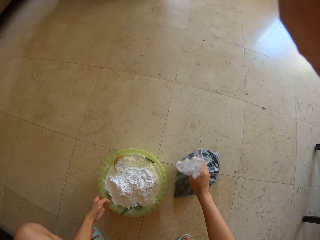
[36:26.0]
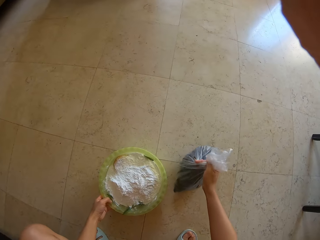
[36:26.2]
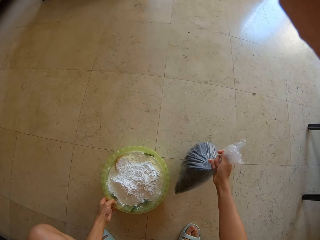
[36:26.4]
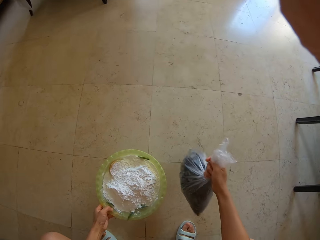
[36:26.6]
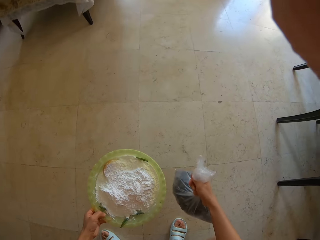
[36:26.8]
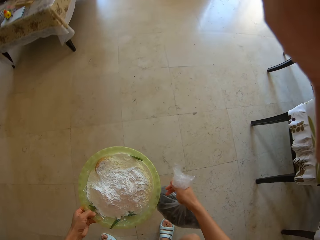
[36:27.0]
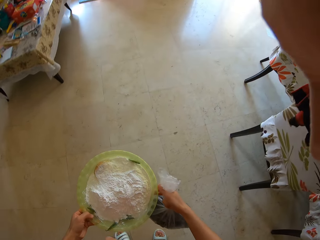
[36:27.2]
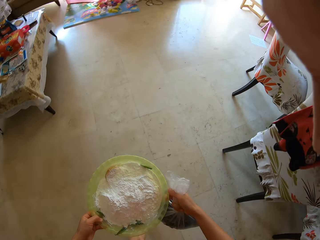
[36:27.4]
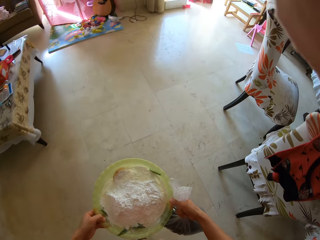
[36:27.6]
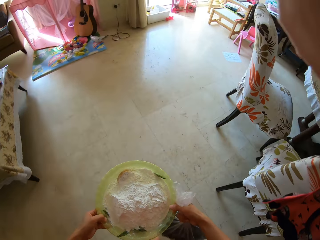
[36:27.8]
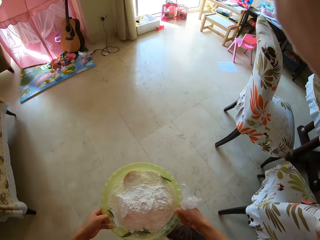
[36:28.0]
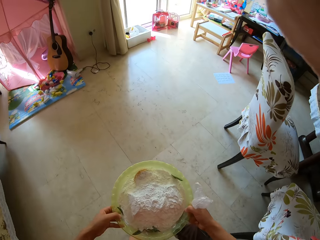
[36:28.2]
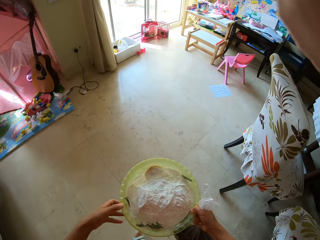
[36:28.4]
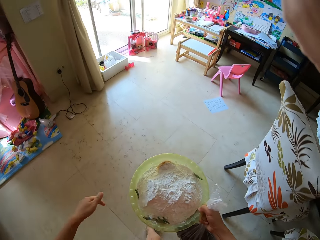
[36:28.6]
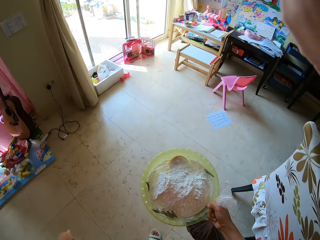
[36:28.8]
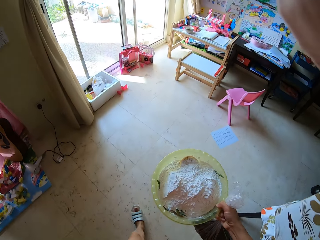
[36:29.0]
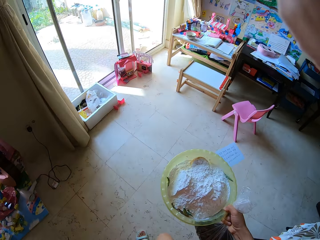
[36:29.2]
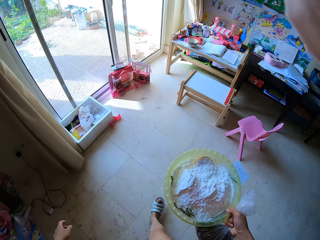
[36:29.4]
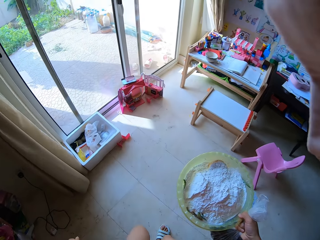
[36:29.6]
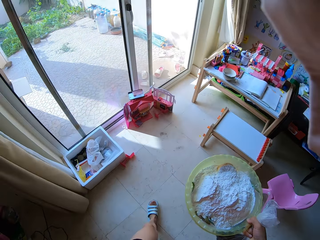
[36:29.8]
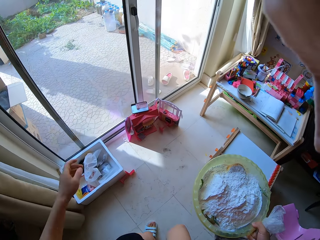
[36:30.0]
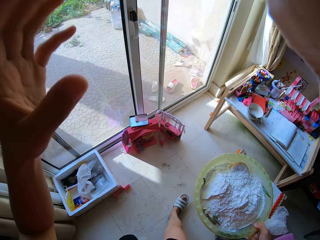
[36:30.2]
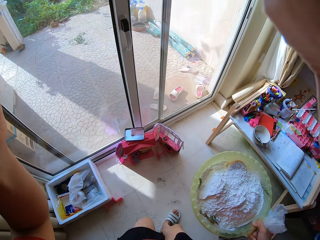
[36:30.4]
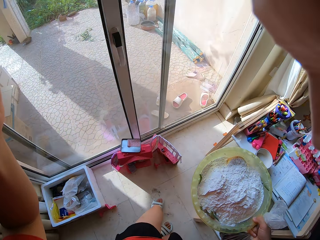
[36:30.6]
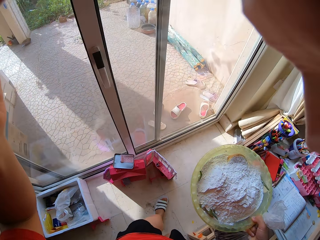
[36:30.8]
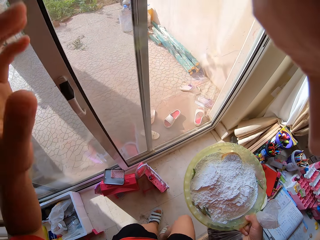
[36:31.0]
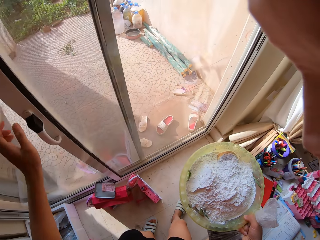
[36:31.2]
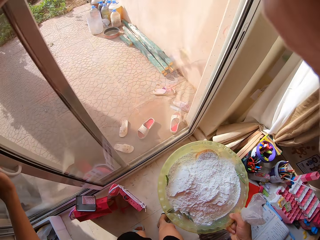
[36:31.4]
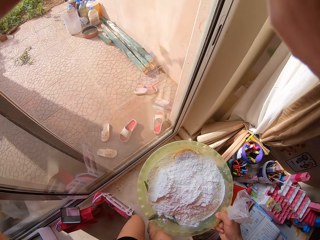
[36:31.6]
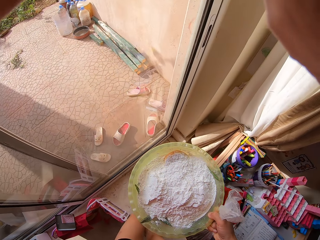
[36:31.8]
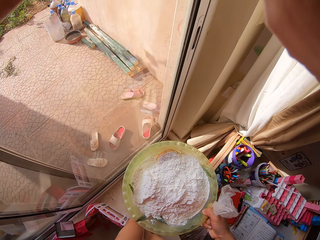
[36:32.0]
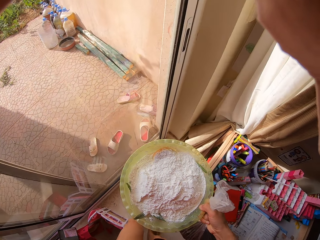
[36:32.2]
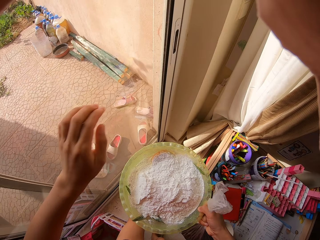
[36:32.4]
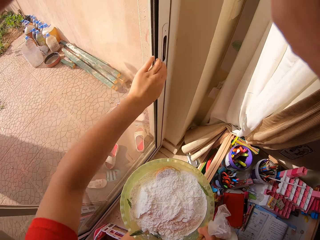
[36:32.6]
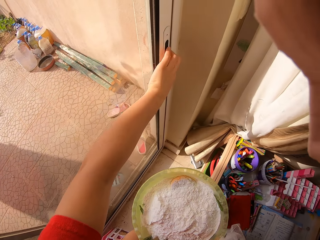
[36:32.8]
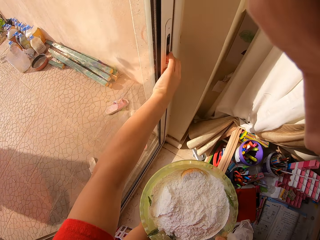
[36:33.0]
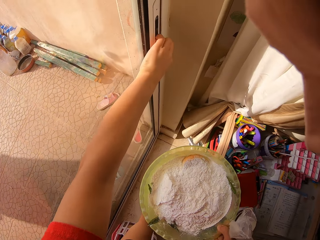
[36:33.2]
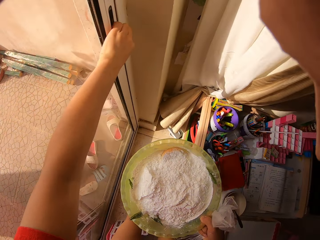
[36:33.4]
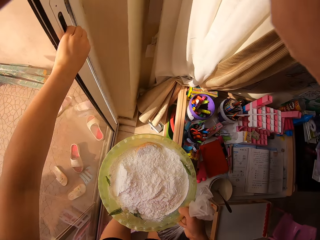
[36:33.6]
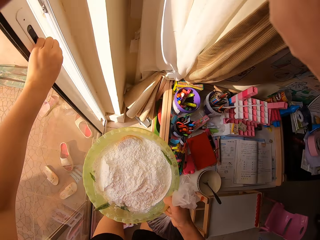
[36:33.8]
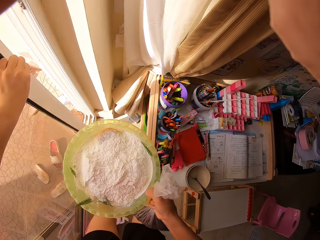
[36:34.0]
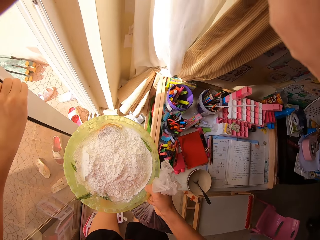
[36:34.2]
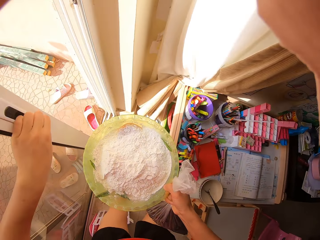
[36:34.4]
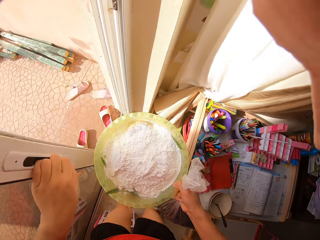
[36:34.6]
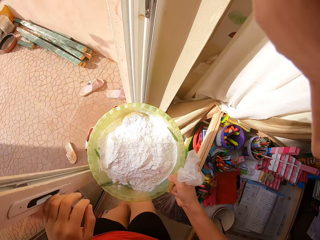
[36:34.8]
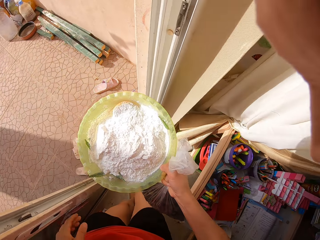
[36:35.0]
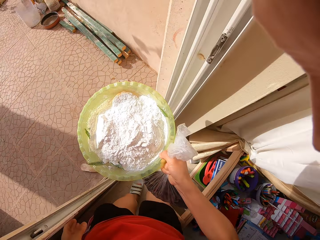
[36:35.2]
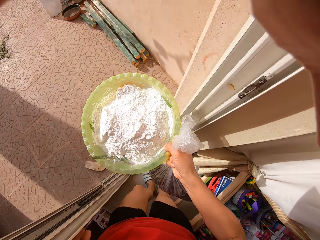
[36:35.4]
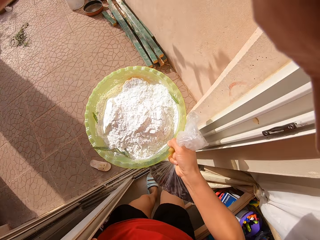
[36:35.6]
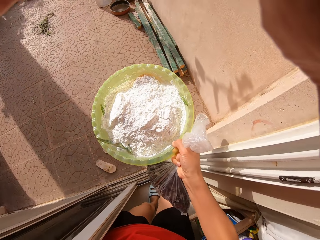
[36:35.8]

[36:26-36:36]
The camera wearer picks a paper from the floor. They pick a bowl of flour from the floor. They walk around the house. They put a hand up. They adjust the round cape on the head. They open the door.

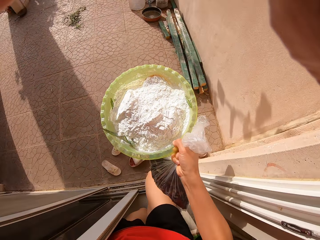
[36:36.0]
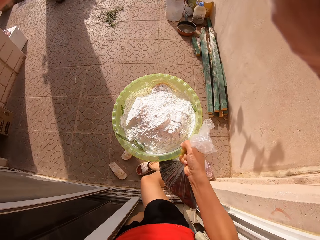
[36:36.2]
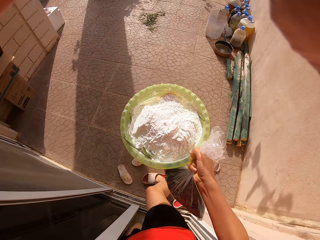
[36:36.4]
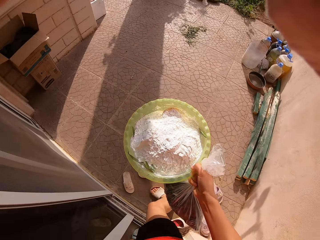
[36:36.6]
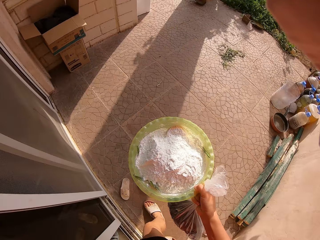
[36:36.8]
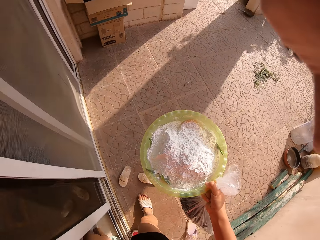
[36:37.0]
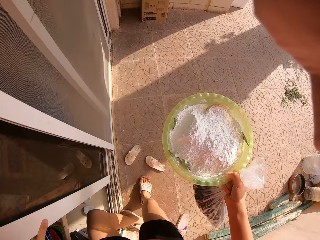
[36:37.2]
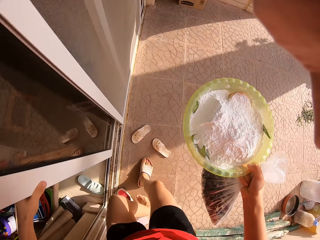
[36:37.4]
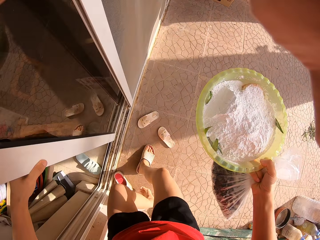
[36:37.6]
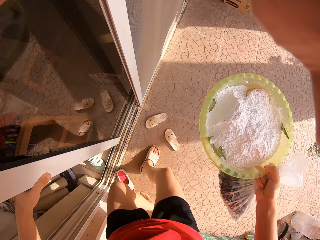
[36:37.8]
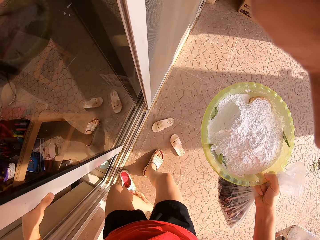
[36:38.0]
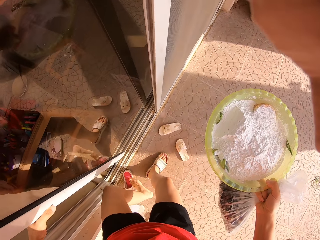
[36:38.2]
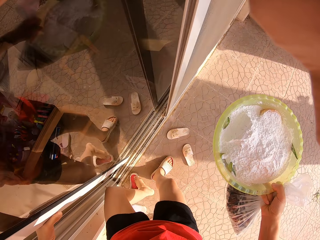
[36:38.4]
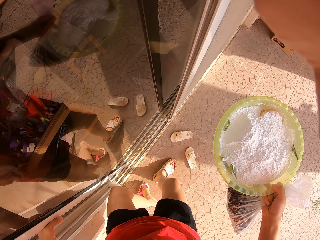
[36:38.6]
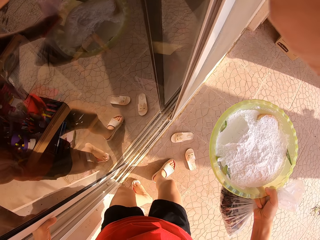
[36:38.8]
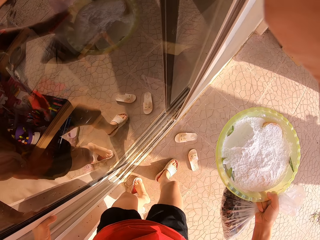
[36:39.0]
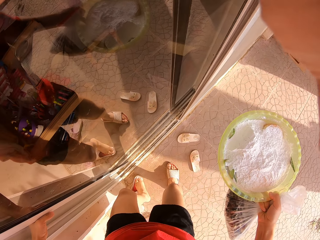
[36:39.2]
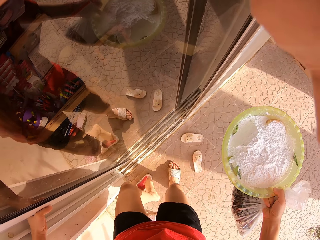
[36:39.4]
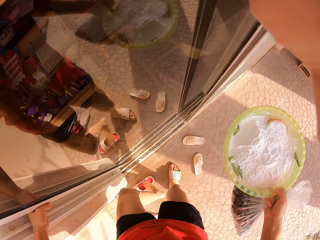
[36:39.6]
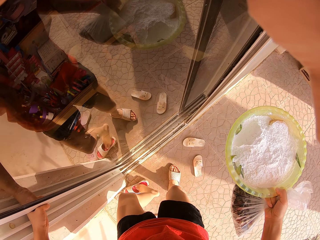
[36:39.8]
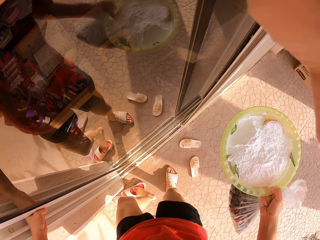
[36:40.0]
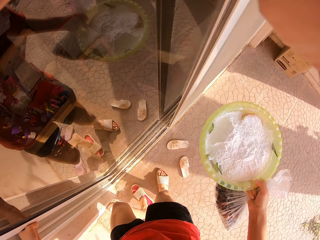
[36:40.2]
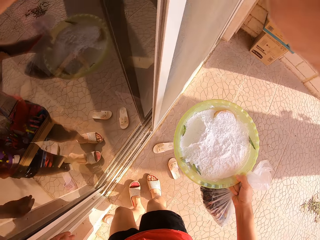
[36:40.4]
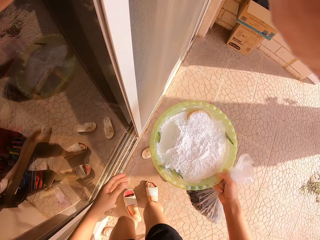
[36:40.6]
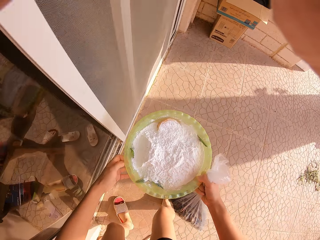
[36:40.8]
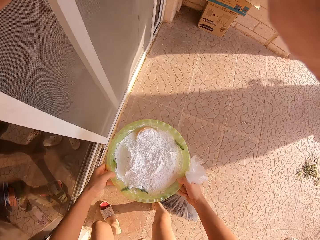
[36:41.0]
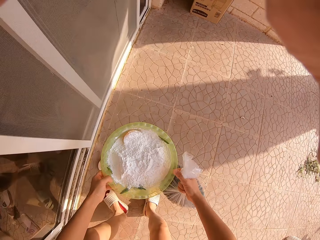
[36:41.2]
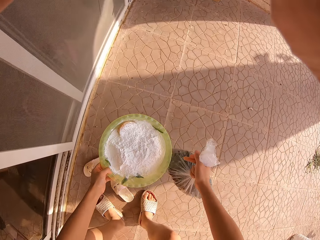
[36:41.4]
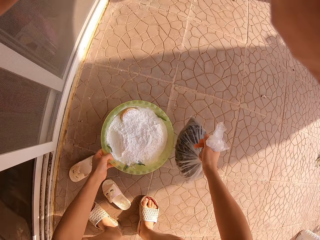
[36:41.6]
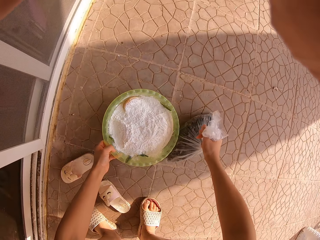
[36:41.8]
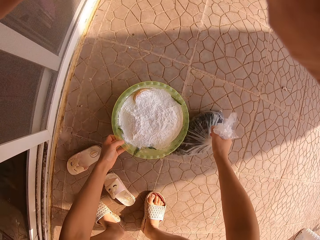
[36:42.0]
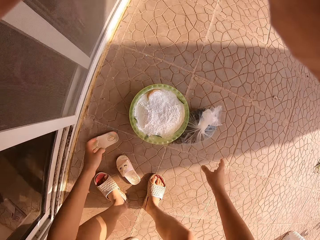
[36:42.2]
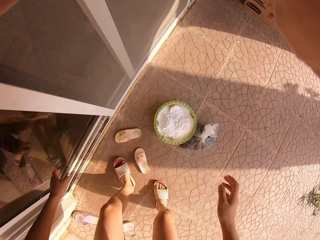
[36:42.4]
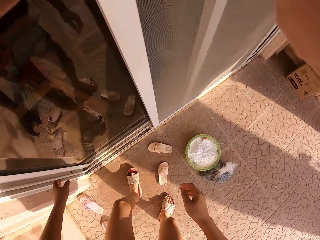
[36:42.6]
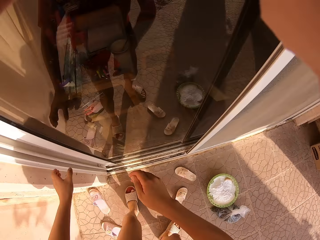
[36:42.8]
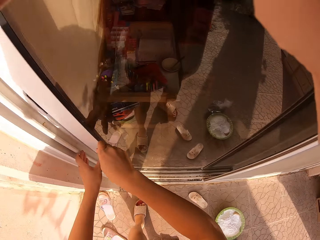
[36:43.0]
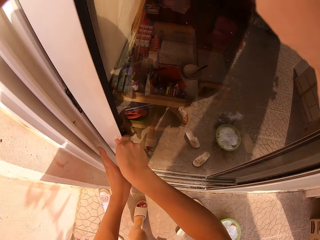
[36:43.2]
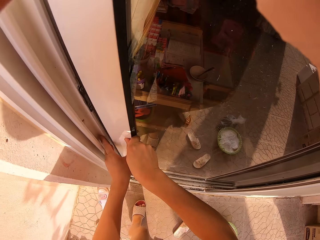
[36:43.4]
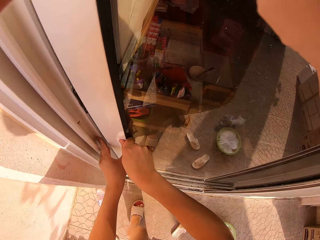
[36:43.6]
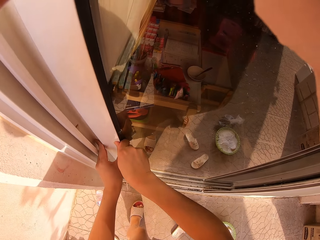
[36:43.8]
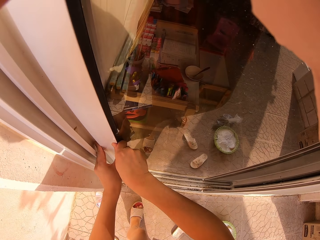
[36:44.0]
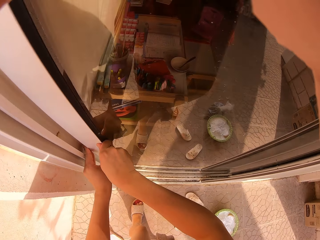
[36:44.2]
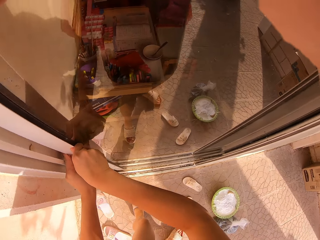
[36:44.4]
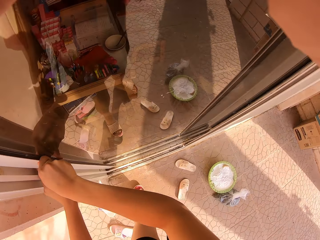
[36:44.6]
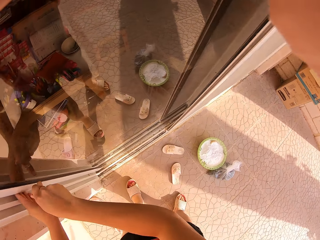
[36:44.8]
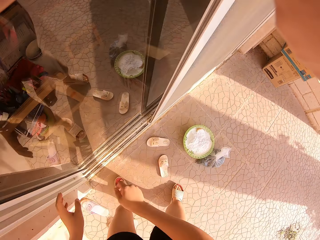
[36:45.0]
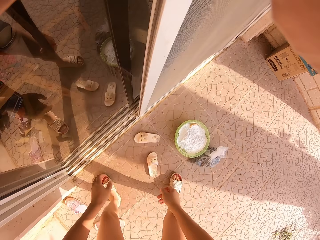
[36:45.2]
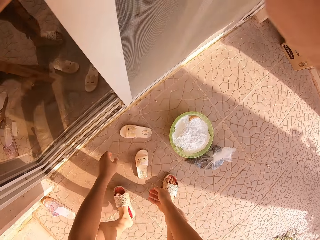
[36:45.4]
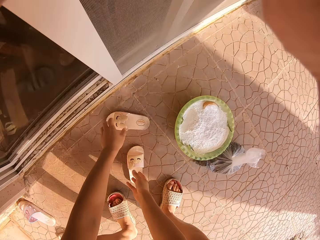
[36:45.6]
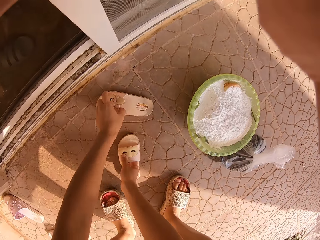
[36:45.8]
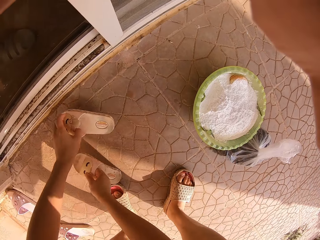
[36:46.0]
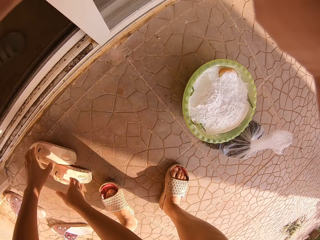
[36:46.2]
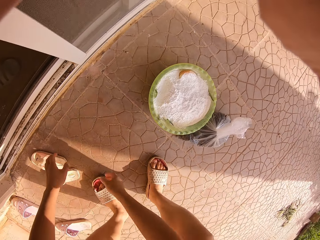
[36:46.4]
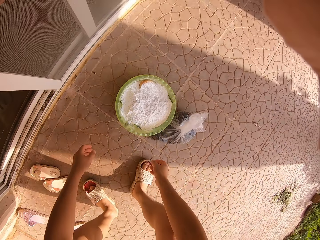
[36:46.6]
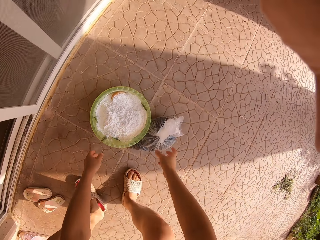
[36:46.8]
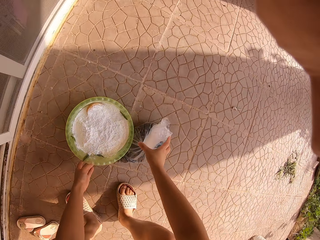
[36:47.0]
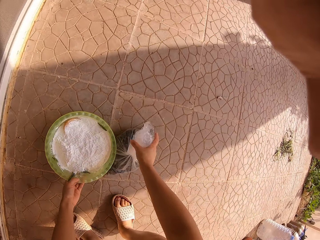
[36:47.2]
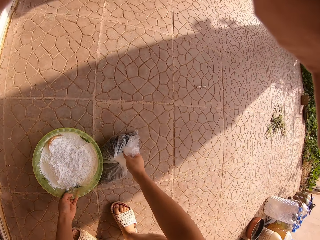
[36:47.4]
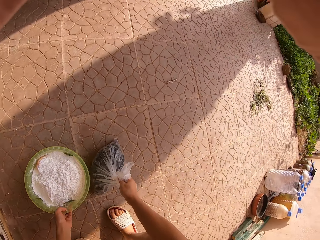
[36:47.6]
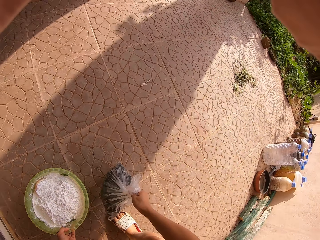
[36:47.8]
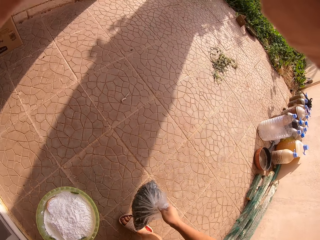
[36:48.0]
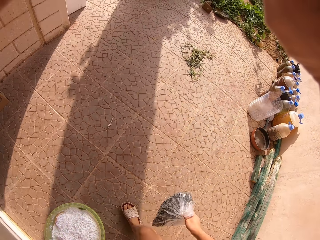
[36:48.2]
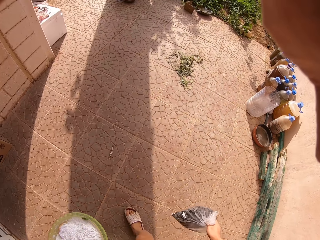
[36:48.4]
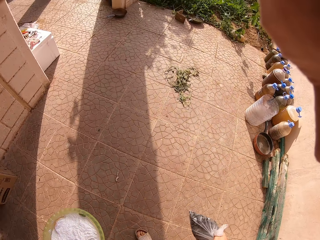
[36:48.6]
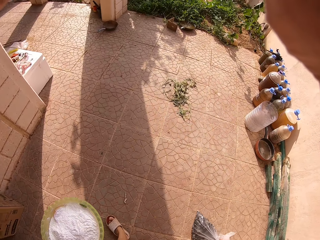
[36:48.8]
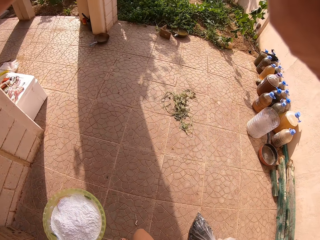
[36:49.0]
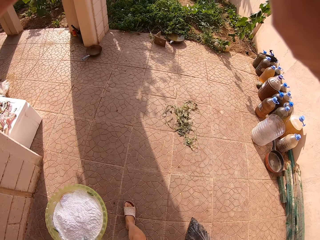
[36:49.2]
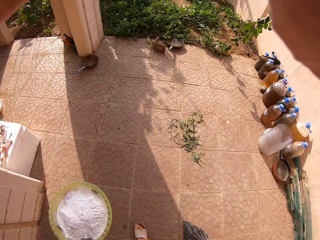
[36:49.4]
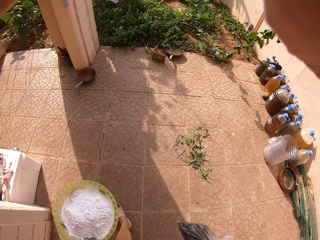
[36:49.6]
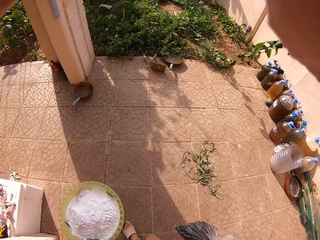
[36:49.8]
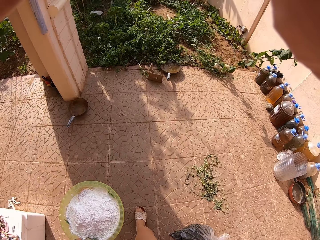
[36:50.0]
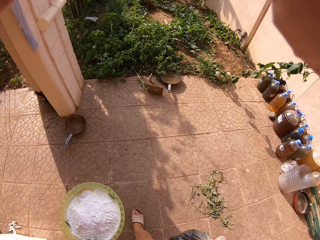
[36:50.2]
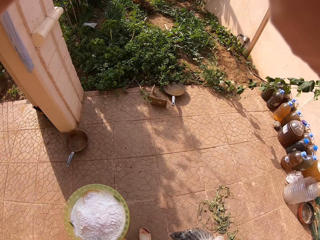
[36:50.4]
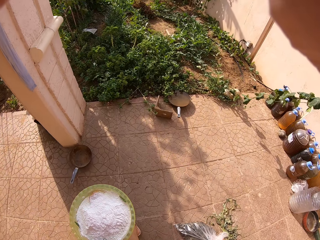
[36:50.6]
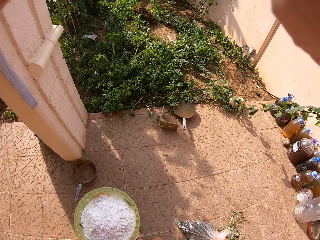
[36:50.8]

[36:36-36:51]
The camera wearer walks out of the house. They wear the sandals. They close the door. They place the bowl of flour on the floor. They place the paper on the floor. They close the door. They move the sandals on the floor. They pick the bowl of flour from the floor. They pick the paper from the floor. They walk around the floor.
